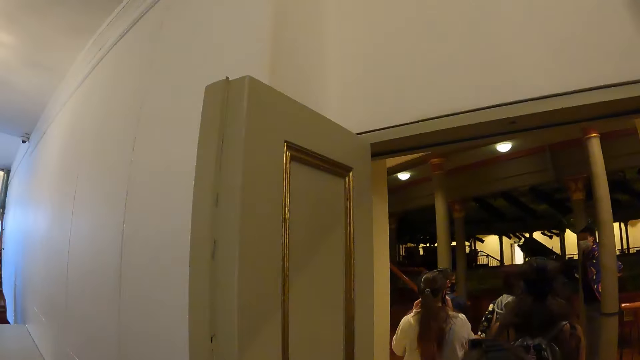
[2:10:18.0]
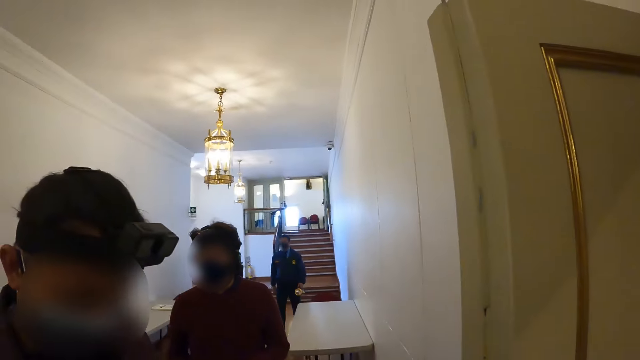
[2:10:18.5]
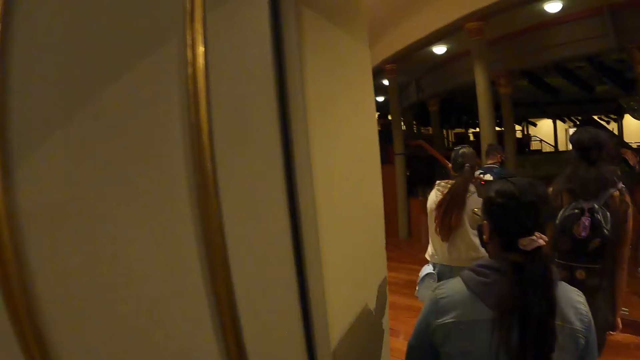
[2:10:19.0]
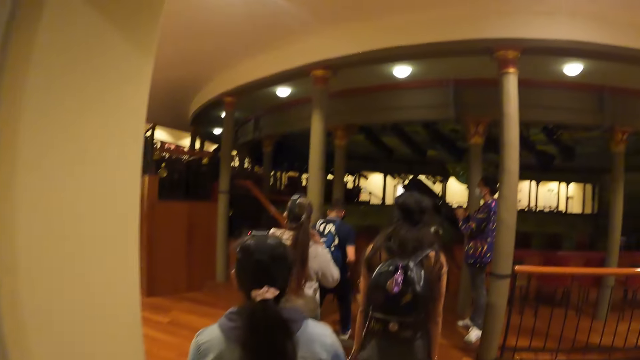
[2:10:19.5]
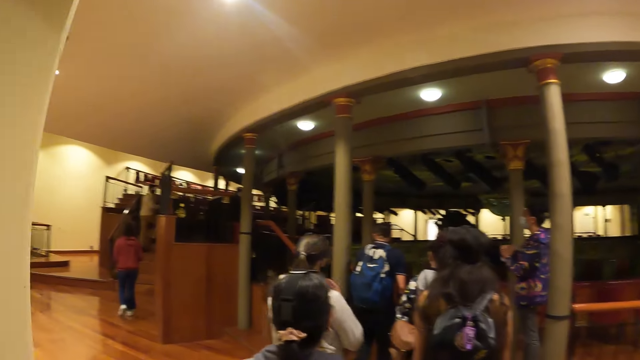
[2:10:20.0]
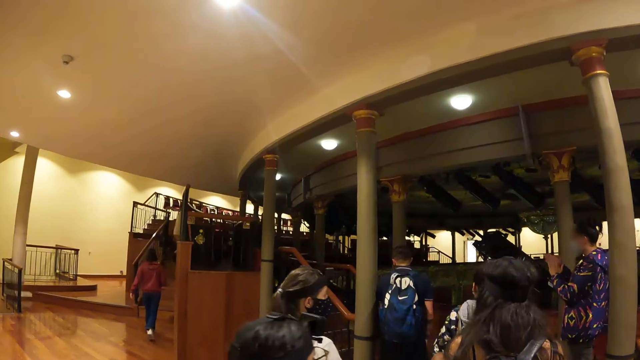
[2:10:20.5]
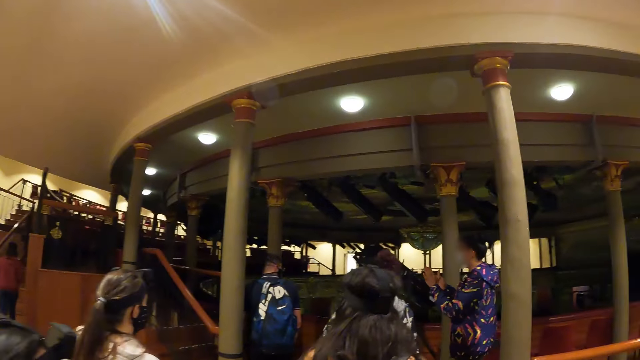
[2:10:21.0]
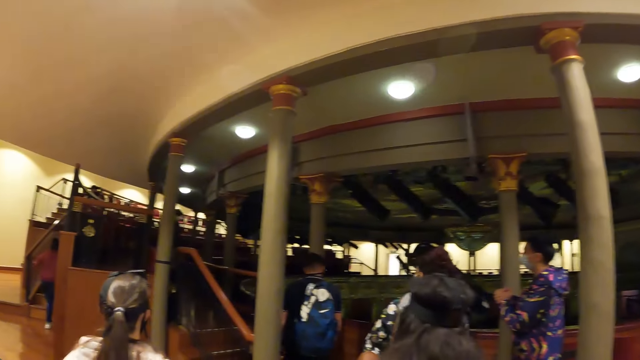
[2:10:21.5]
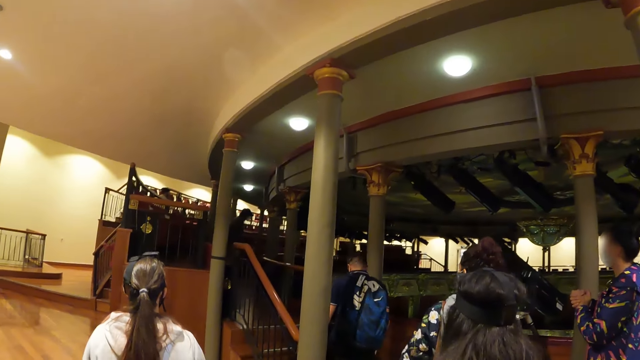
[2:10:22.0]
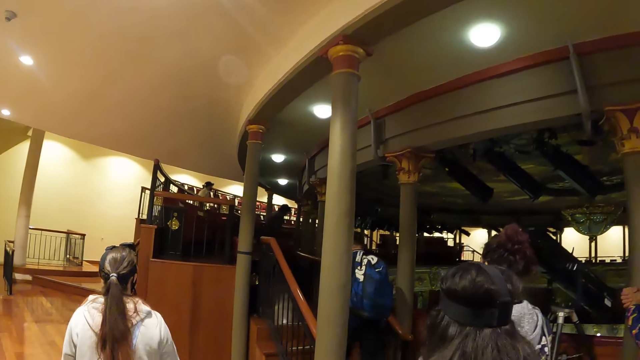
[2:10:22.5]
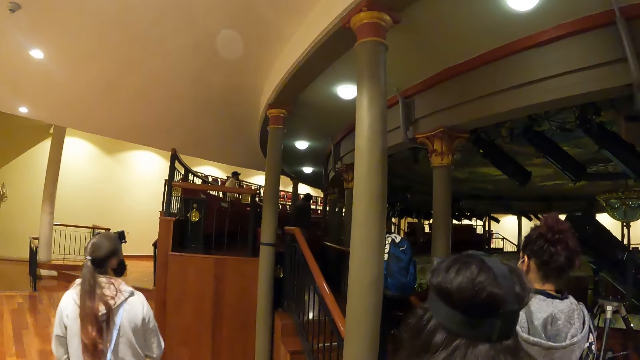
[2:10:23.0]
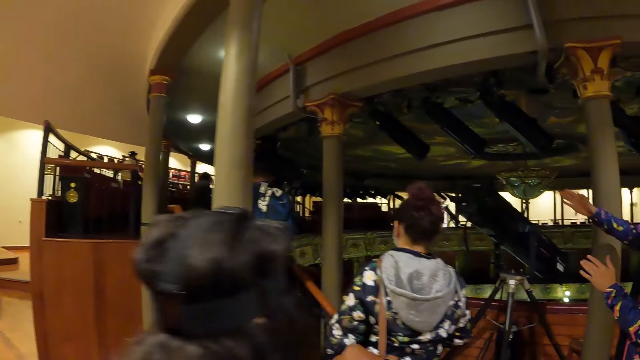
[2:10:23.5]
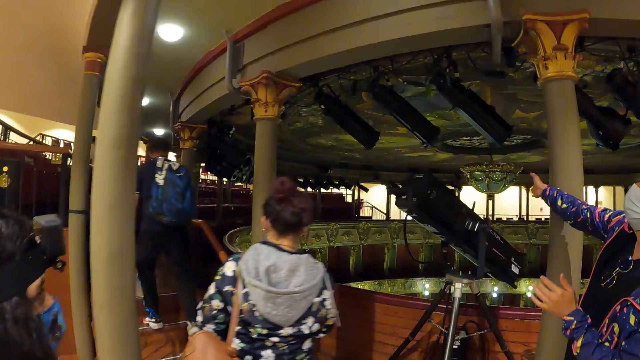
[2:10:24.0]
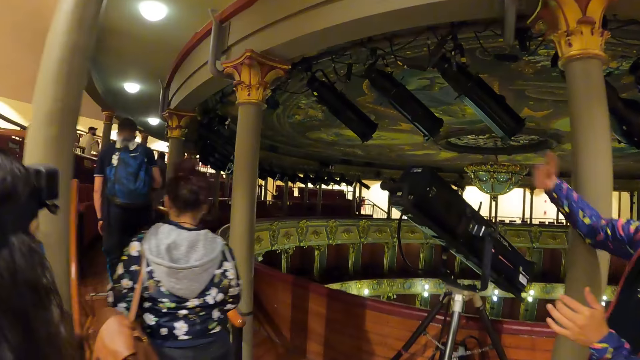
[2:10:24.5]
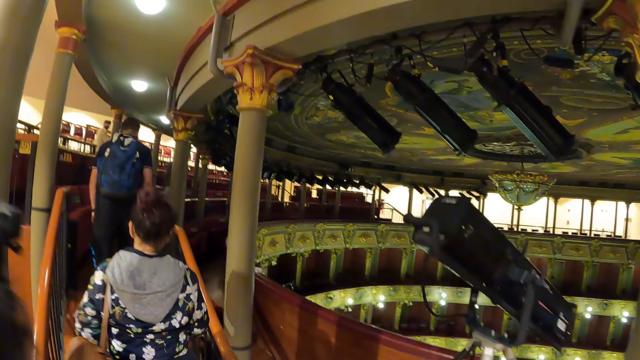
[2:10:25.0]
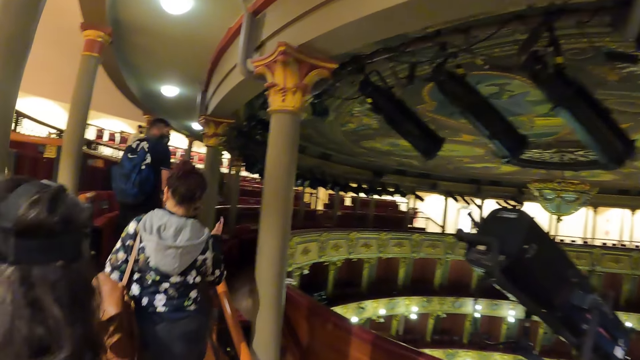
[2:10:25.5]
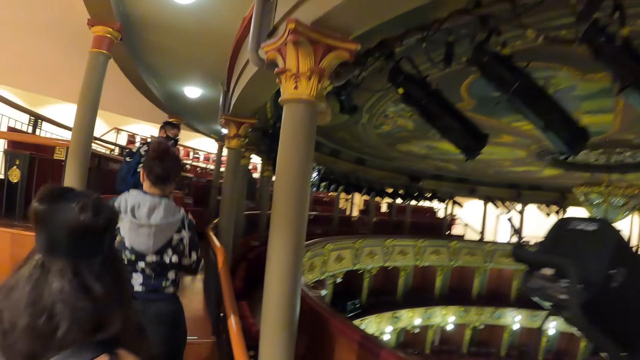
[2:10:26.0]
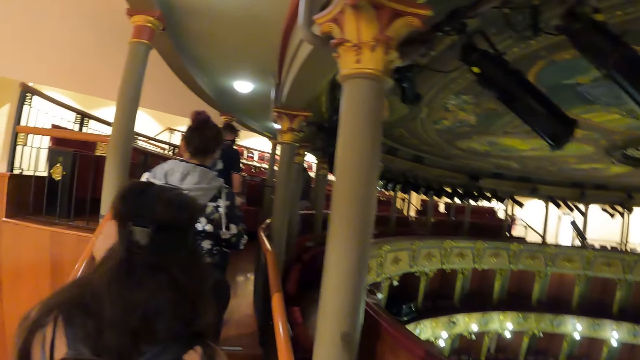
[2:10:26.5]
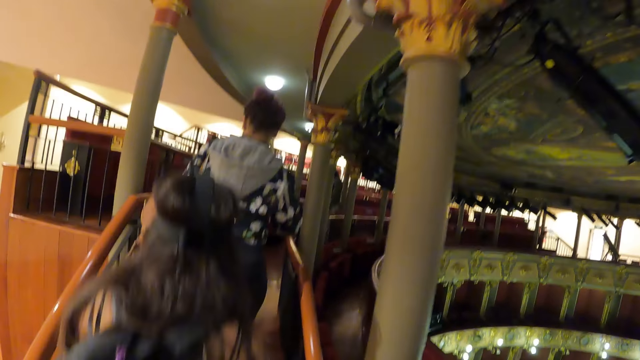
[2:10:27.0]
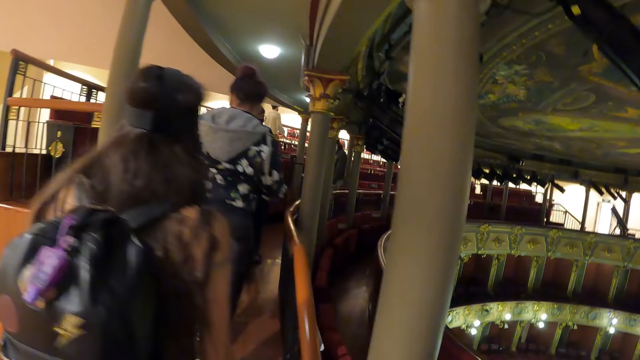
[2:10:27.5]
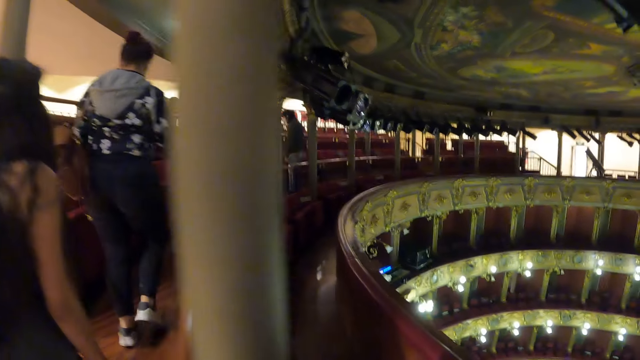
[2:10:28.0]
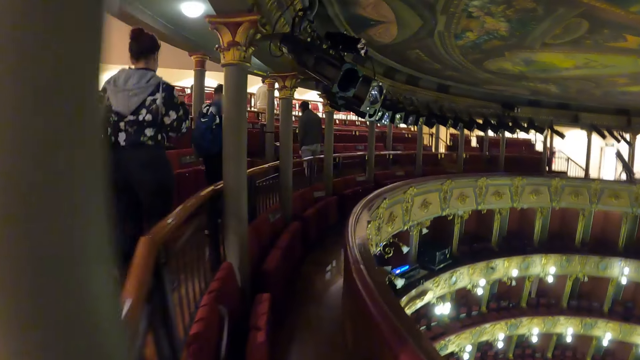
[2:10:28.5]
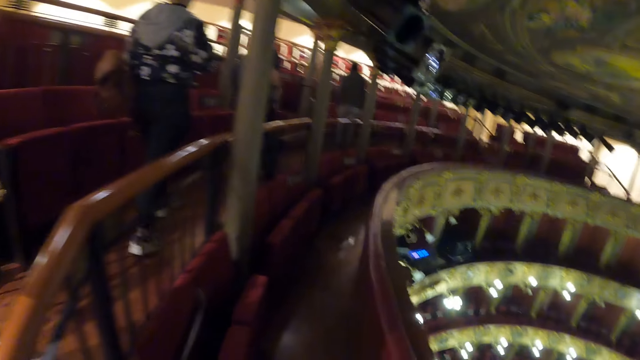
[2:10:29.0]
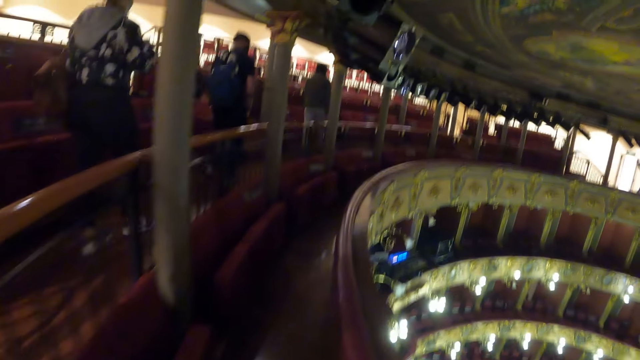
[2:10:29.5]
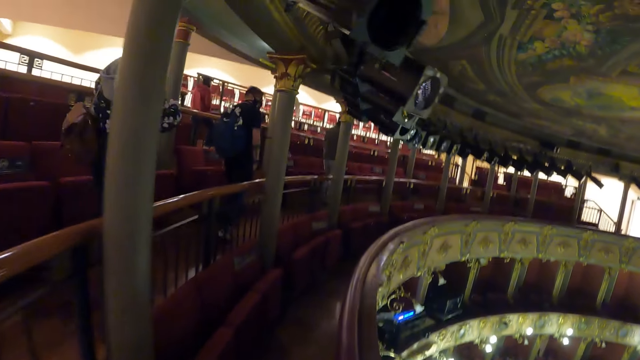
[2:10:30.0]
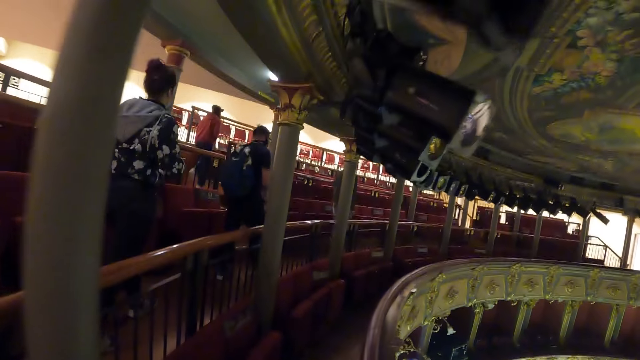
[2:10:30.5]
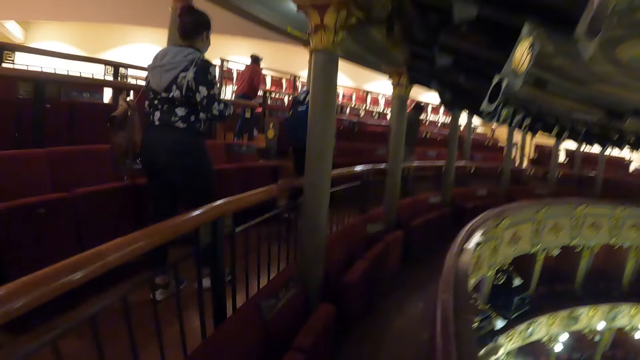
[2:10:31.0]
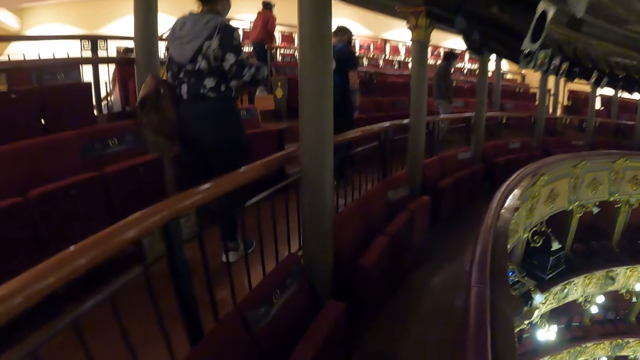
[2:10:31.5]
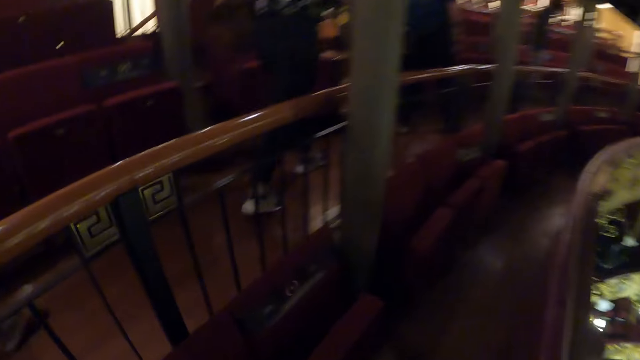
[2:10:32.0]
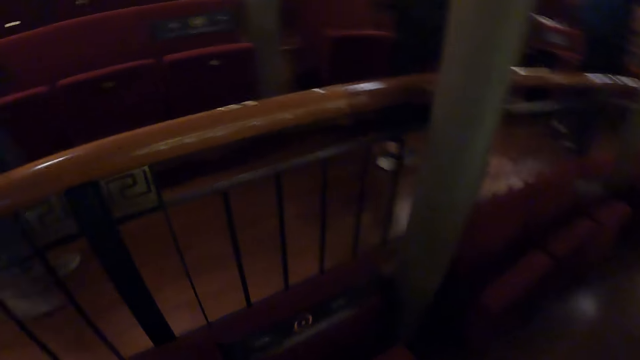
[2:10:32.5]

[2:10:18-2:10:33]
The camera wearer enters a room or auditorium with friends. They walk in the auditorium. They walk in another corridor.

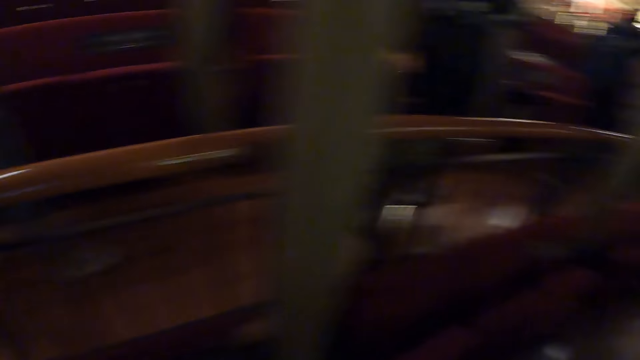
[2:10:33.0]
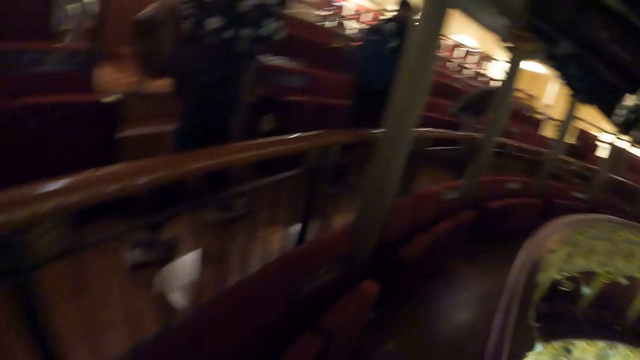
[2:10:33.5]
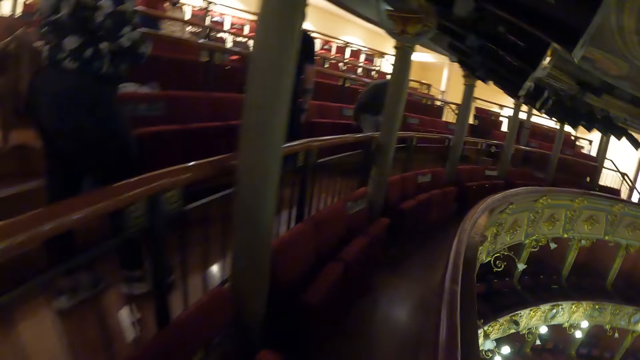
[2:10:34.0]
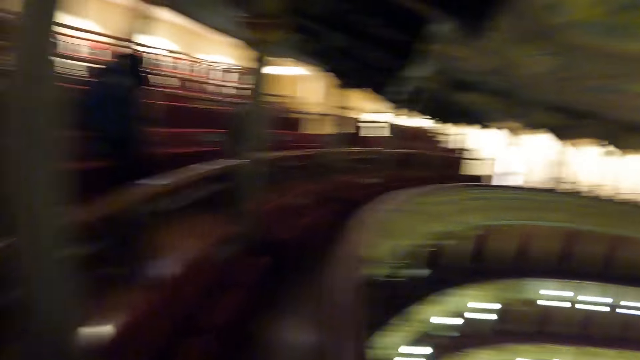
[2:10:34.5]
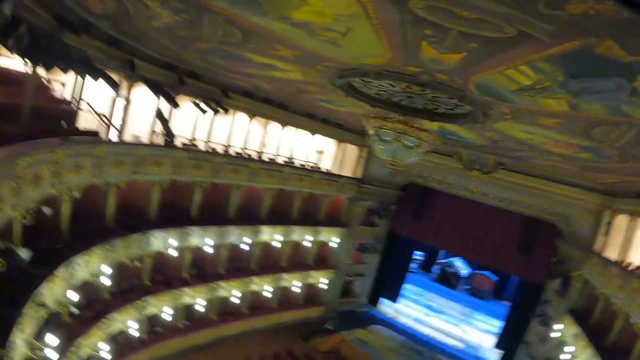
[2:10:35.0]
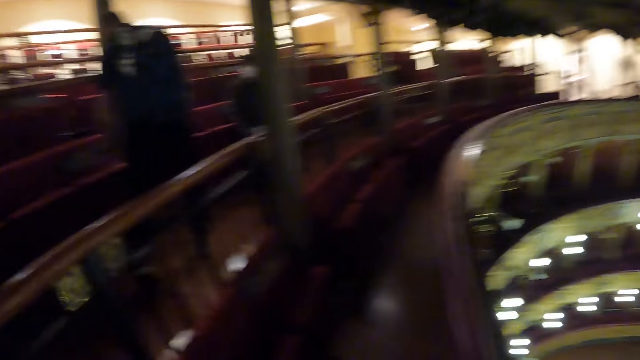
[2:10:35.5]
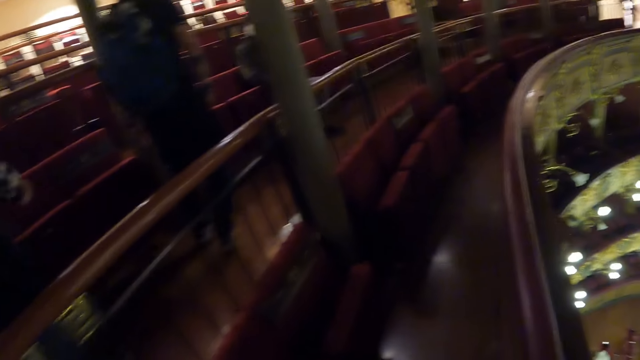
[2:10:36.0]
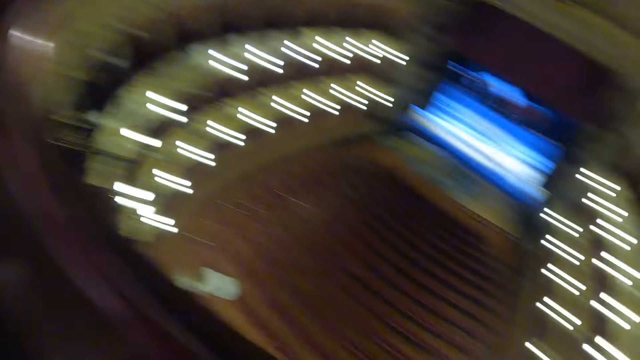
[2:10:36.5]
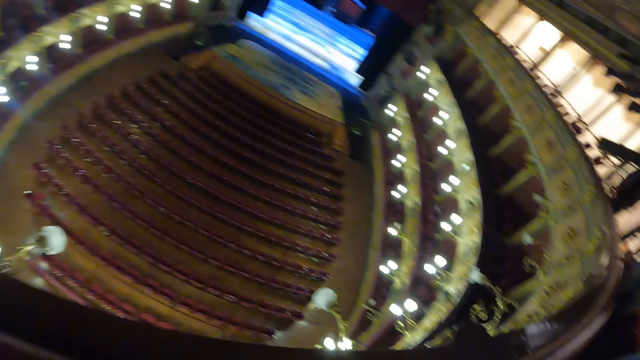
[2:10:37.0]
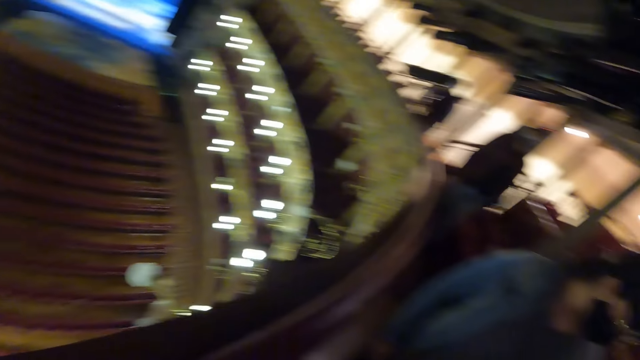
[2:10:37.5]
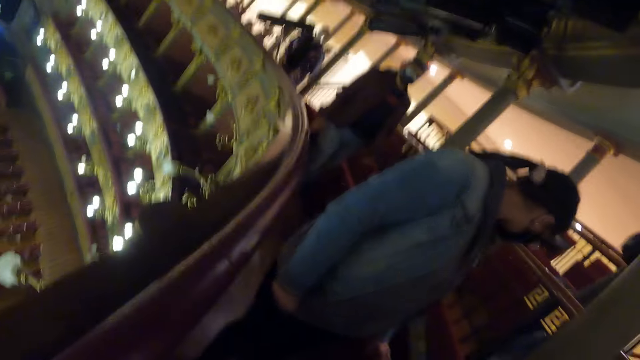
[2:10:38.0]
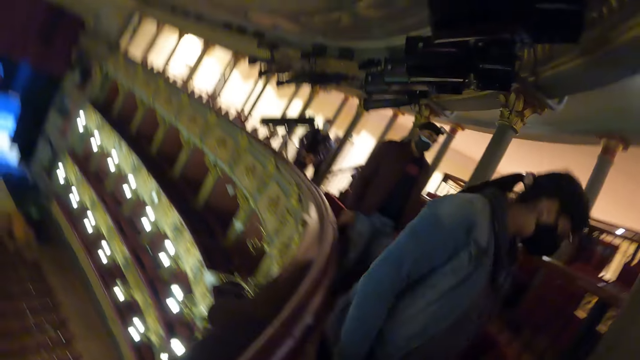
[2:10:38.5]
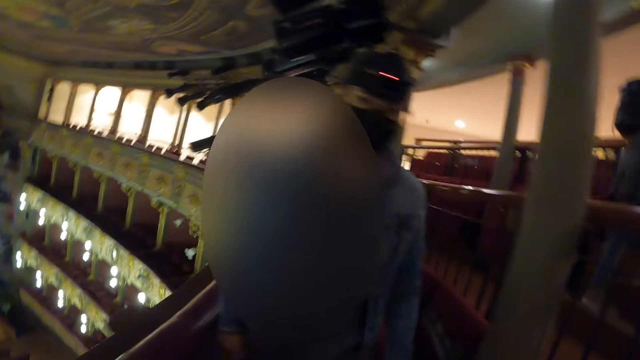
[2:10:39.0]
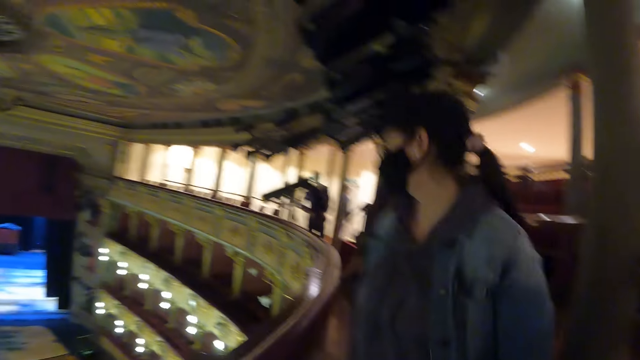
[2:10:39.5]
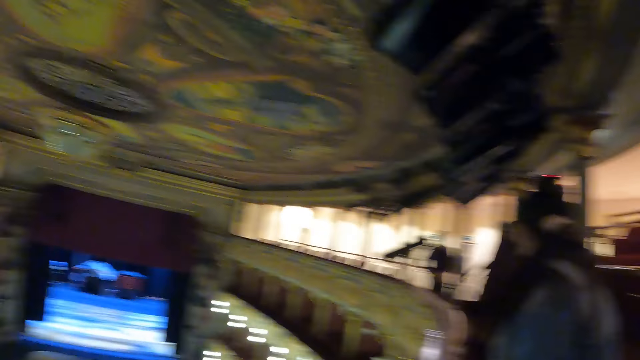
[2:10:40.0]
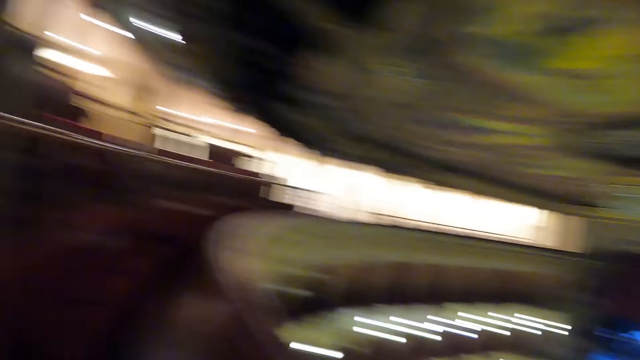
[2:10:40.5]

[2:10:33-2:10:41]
The camera wearer looks around the auditorium. They look back.
